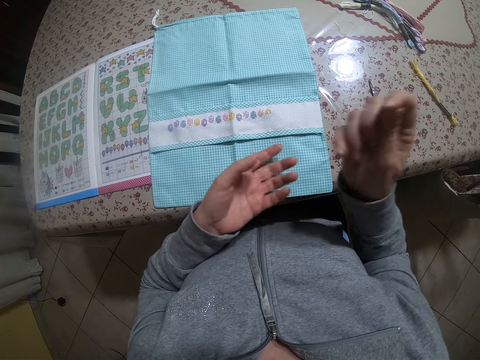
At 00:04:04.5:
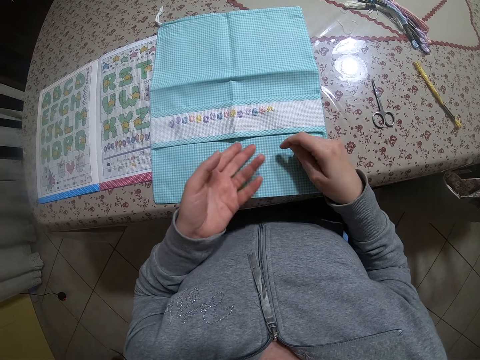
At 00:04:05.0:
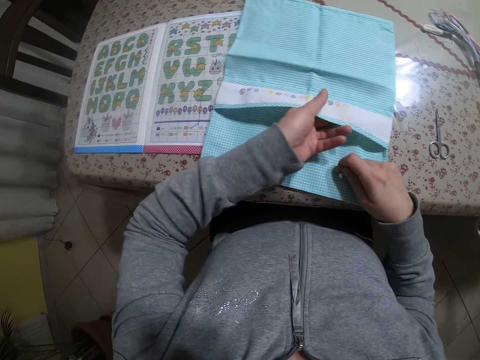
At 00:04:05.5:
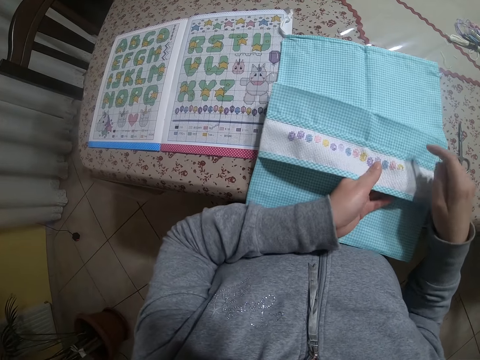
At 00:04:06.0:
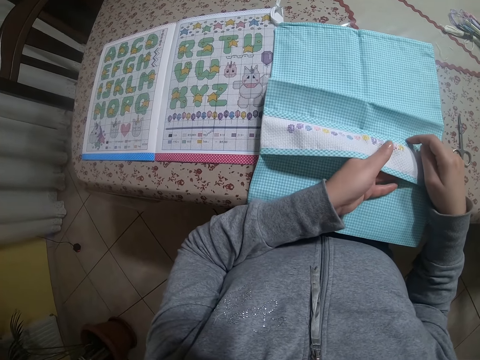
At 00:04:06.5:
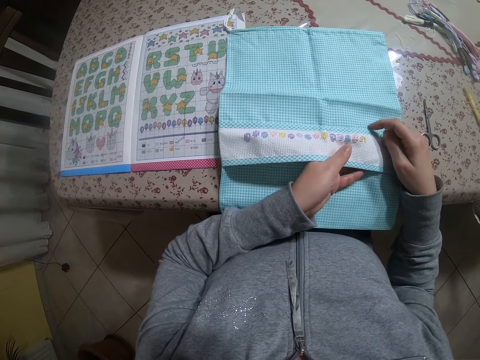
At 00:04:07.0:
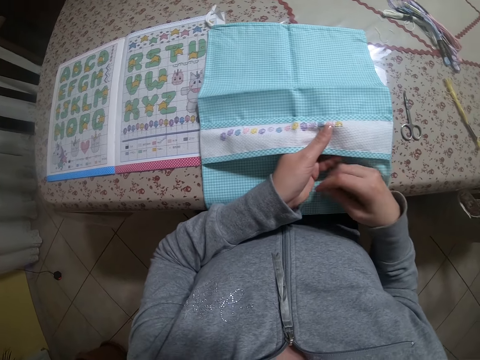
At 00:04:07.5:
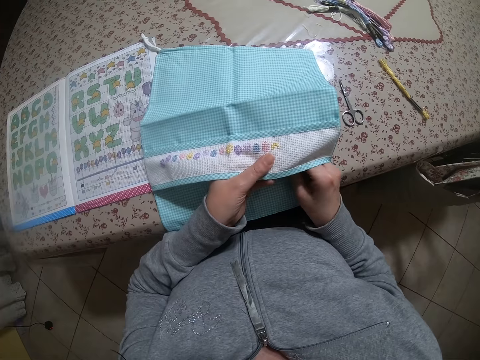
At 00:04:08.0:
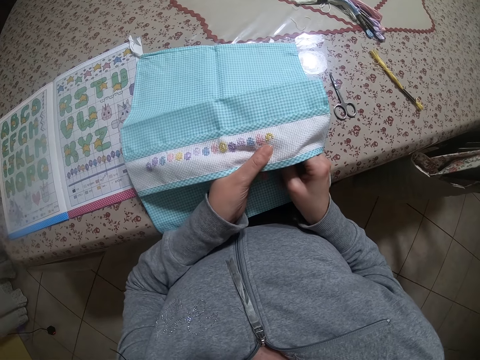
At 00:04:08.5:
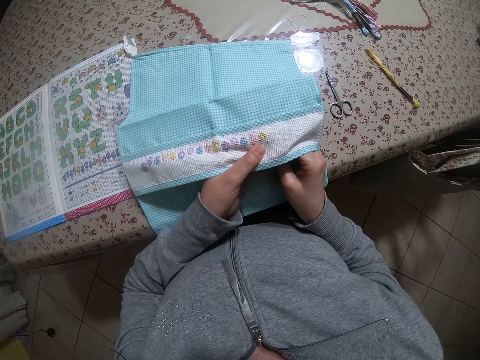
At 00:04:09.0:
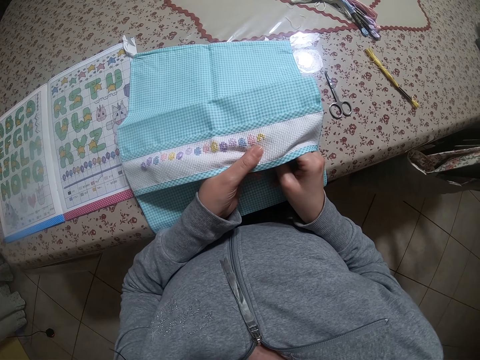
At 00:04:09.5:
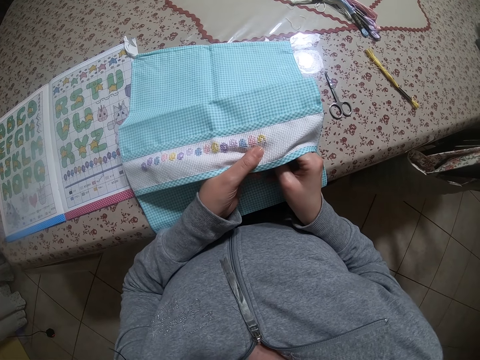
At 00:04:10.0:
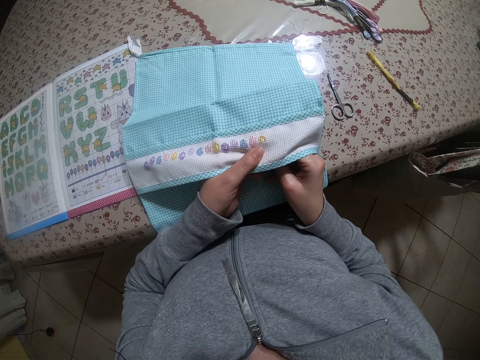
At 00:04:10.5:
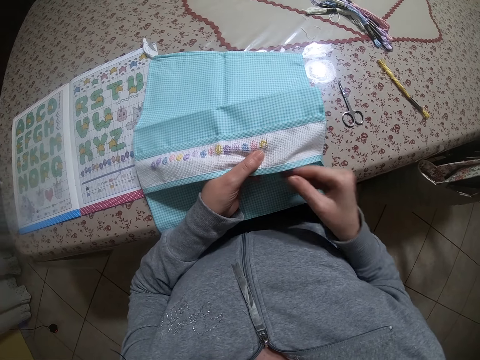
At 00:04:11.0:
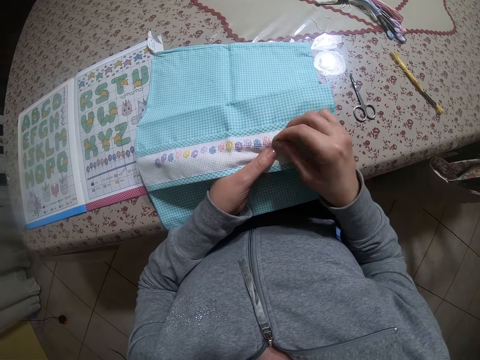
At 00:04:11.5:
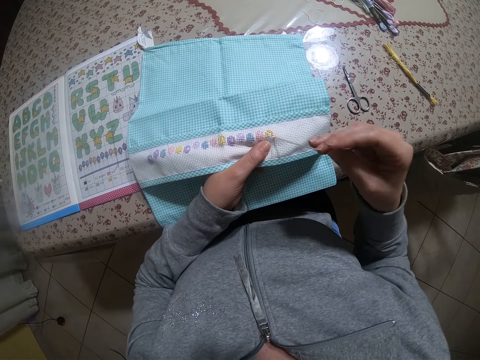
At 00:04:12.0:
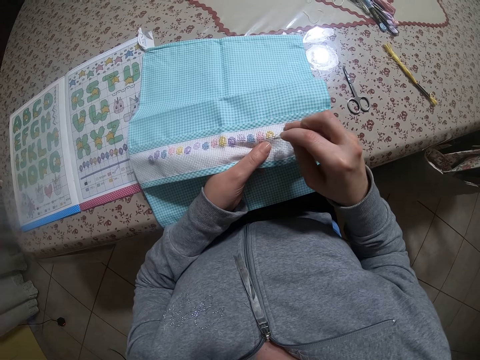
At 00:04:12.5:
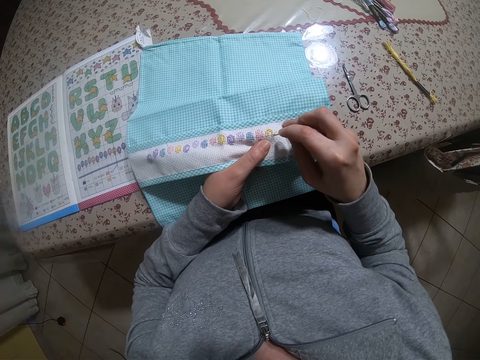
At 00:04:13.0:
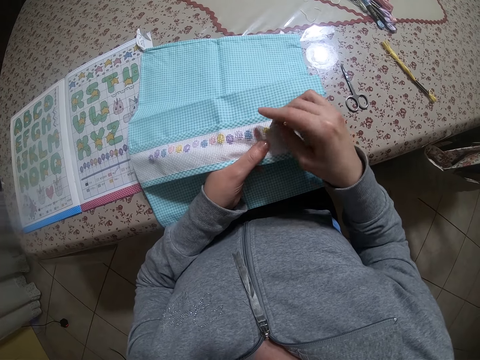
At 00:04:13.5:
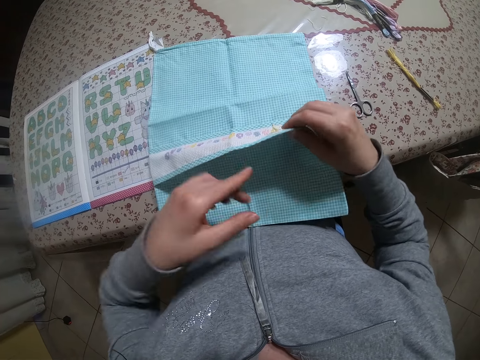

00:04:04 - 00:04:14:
The camera wearer drags out the thread from the needle with her right hand. She holds the cloth. She picks up the fabric from the table with her left hand. She places her right hand on the fabric. She embroiders the fabric with the needle and thread with her right hand.

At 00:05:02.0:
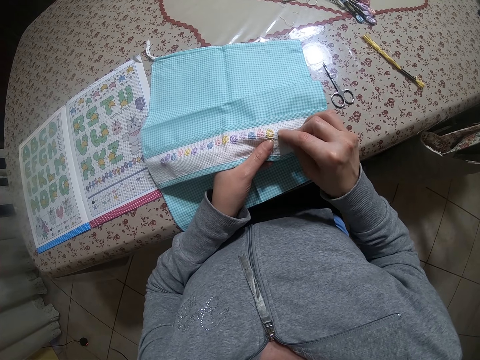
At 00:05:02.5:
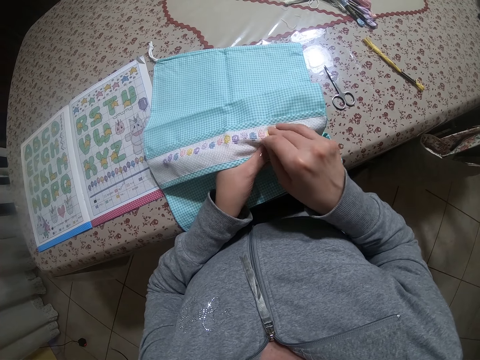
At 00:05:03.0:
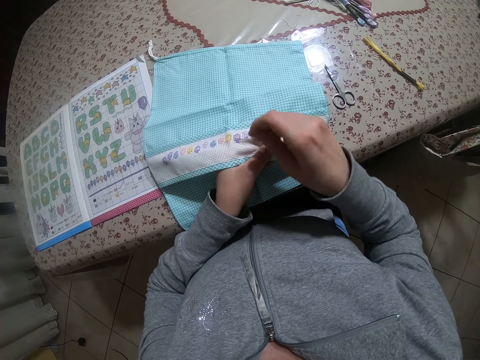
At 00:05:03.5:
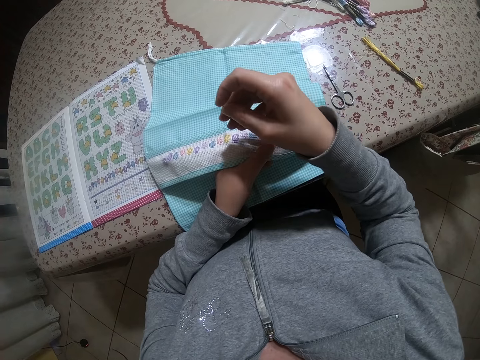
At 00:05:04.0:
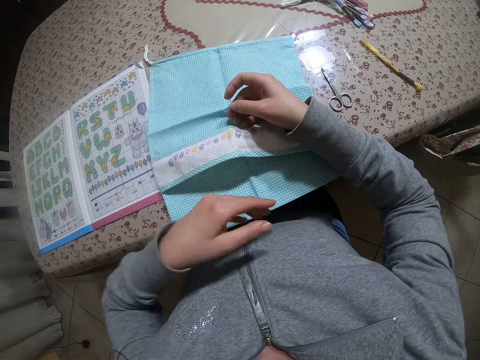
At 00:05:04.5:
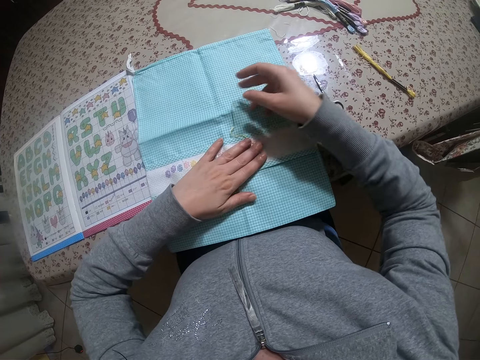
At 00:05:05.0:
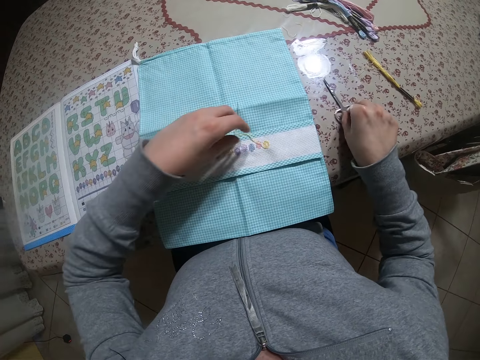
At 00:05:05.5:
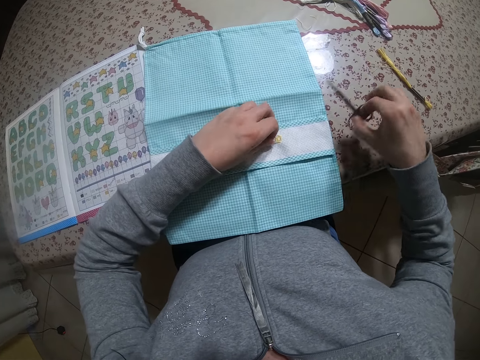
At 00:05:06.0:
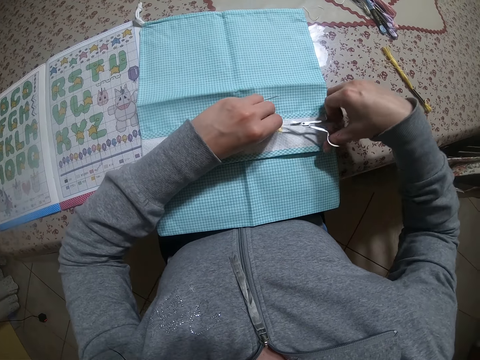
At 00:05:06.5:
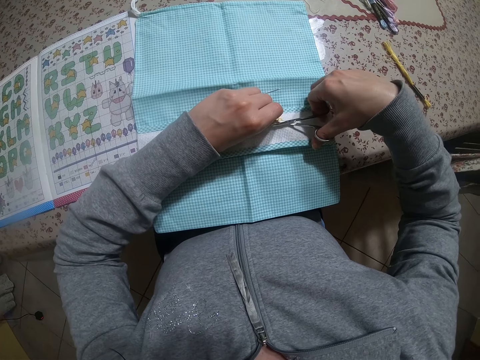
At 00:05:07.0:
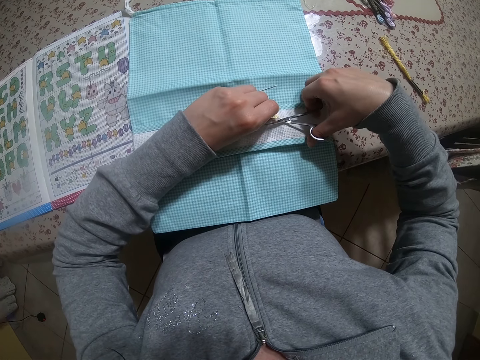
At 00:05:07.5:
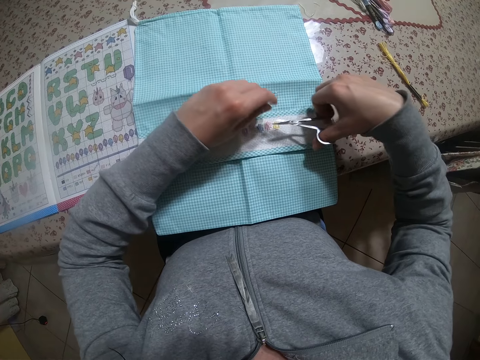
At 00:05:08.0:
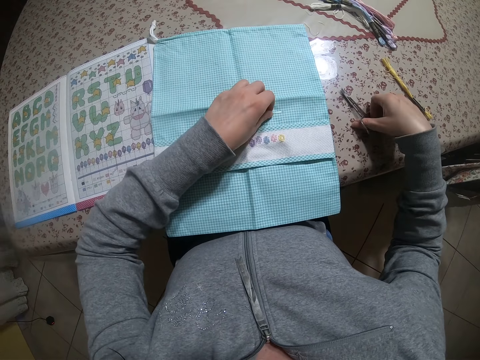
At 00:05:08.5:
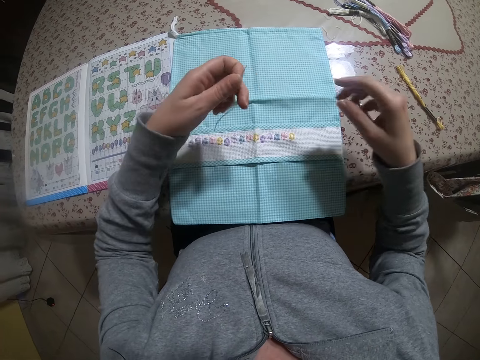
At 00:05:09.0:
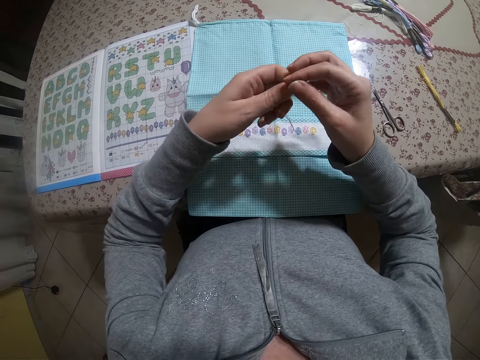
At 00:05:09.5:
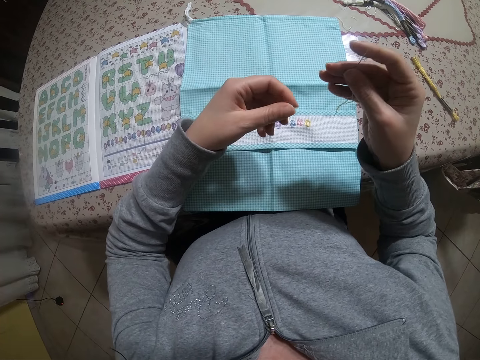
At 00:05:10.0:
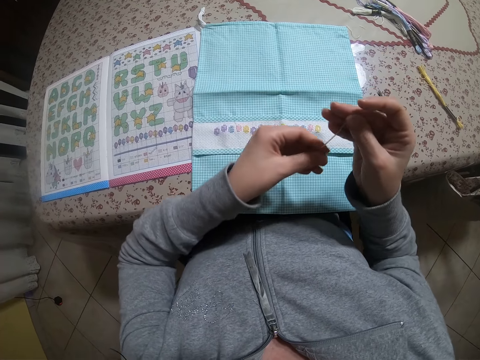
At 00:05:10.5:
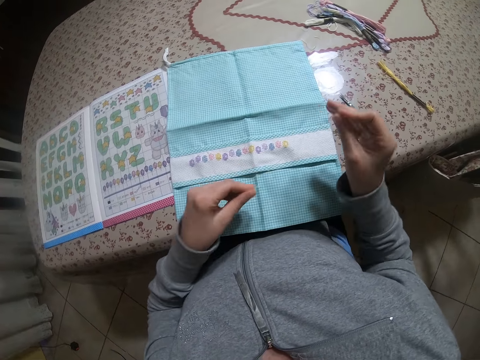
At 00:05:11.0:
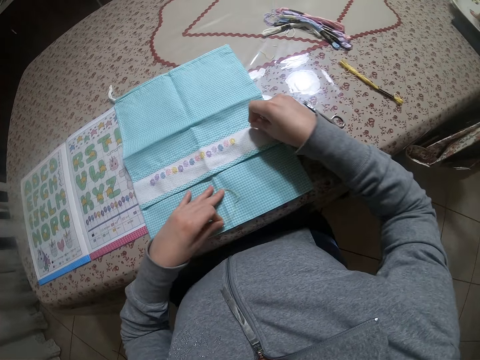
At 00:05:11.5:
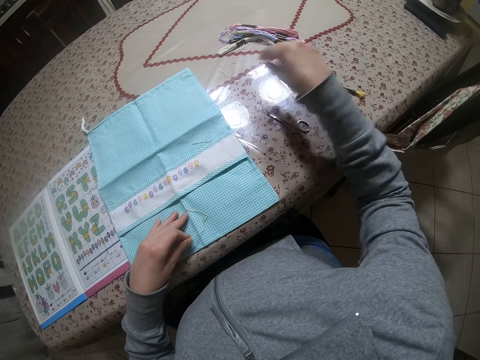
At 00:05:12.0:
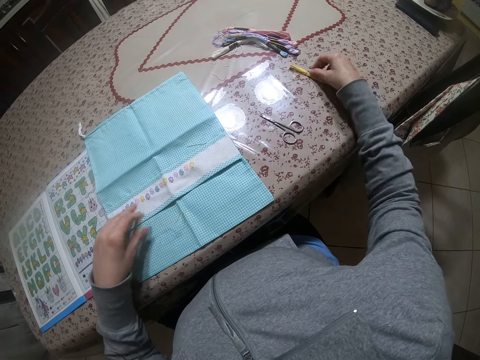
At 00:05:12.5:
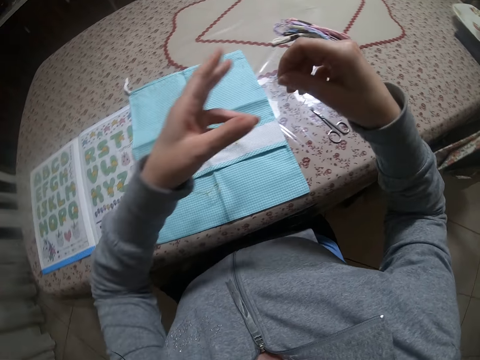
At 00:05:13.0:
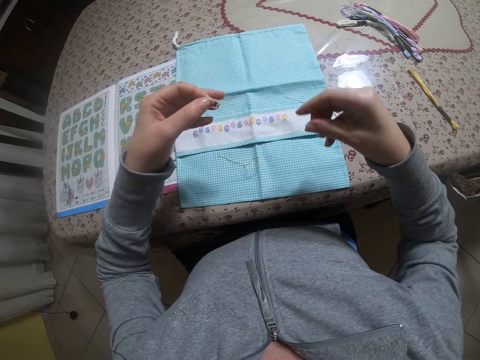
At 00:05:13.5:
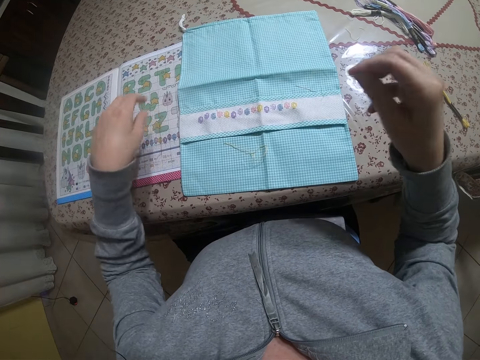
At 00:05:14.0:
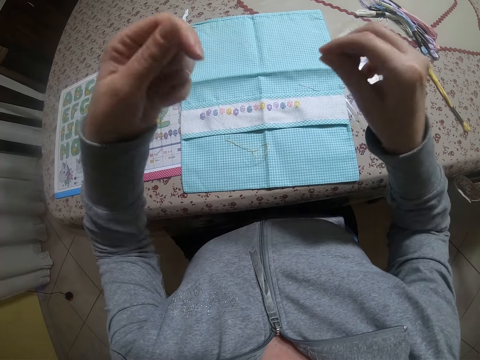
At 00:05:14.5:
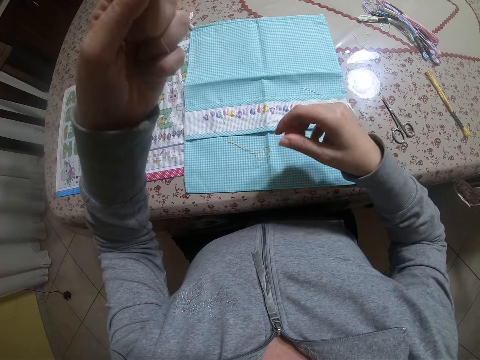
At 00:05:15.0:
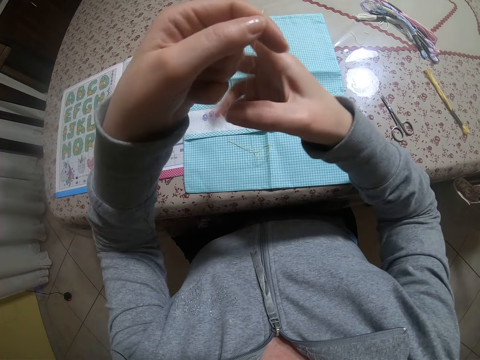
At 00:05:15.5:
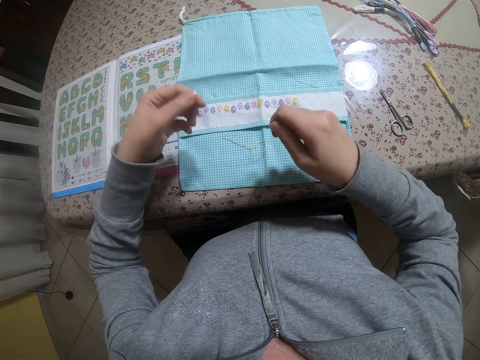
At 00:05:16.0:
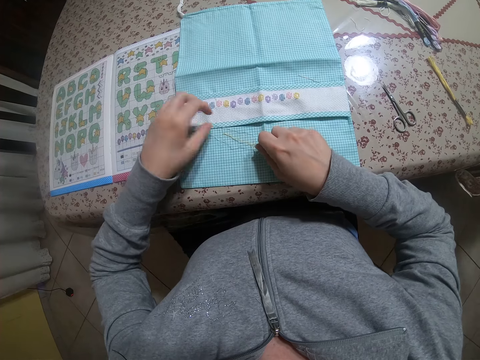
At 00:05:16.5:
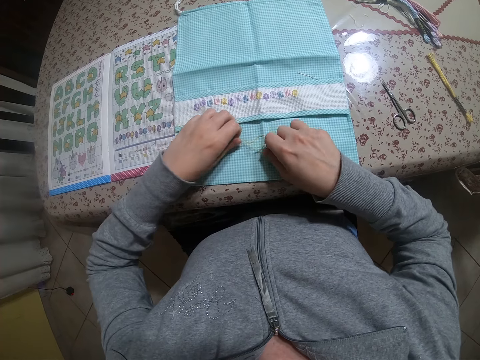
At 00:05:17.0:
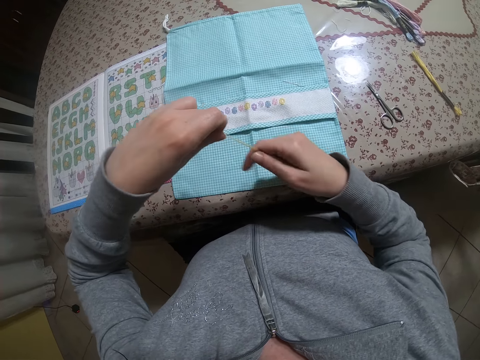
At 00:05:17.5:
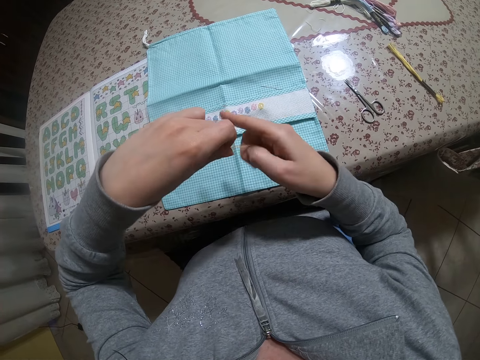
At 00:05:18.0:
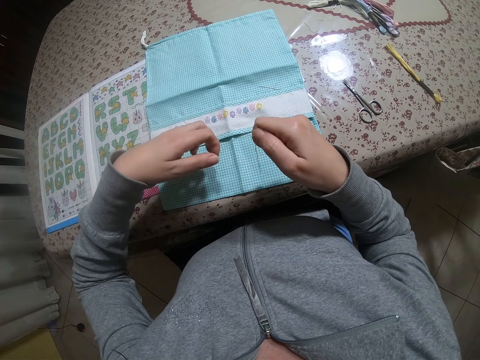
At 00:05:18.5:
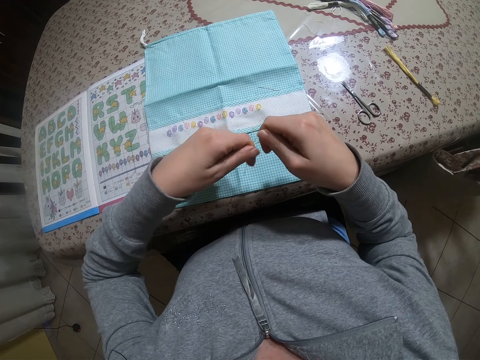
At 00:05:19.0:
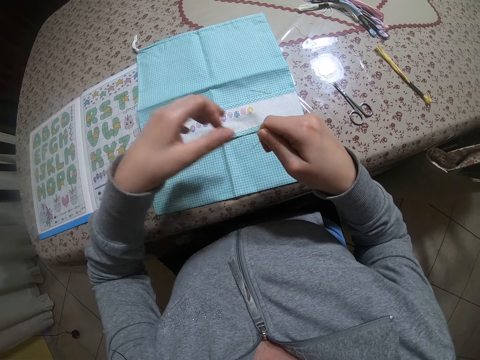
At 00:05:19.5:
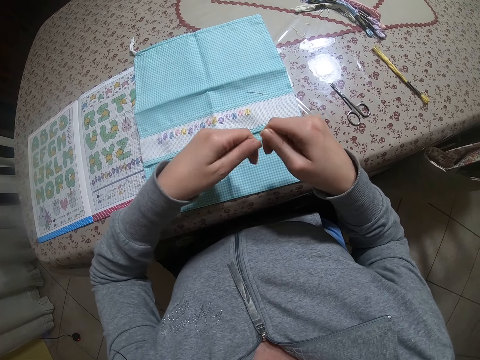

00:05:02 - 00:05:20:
The camera wearer drops the needle and thread on the cloth on the table with her right hand. She touches the cloth. She picks up a scissors on the table with her right hand. She picks up the thread on the cloth on the table with her left hand. She cuts the thread in her left hand with the scissors in her right hand. She drops the scissors on the table with her right hand. She picks up the needle on the cloth with her left hand. She holds the needle with both hands. She pulls the thread in the needle with her left hand. She adjusts the cloth on the table with both hands. She pushes the cloth on the table. She drops the needle in her right hand on the cloth. She picks up a thread on the table with her right hand. She stretches the thread with both hands. She lays the thread on the cloth on the table with both hands. She picks up the threads on the cloth with her left hand. She stretches the thread with both hands. She folds the thread.
